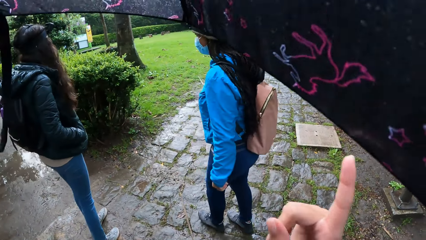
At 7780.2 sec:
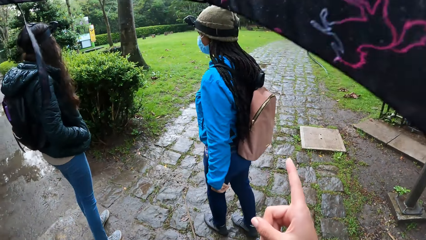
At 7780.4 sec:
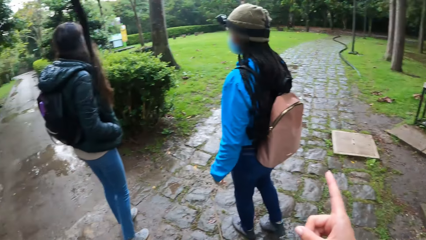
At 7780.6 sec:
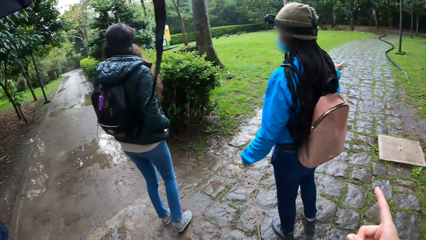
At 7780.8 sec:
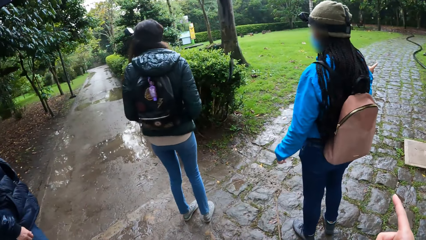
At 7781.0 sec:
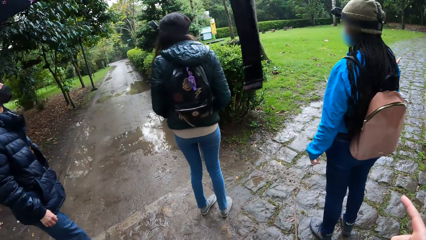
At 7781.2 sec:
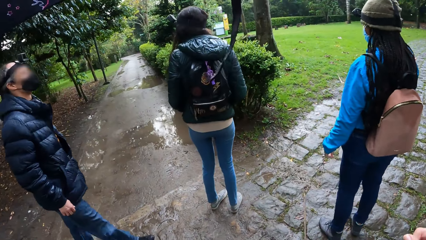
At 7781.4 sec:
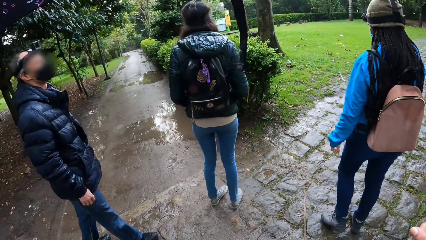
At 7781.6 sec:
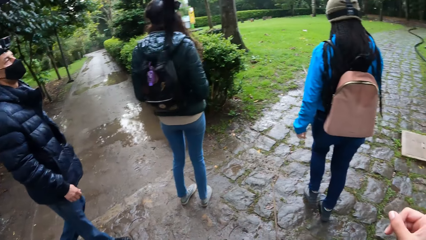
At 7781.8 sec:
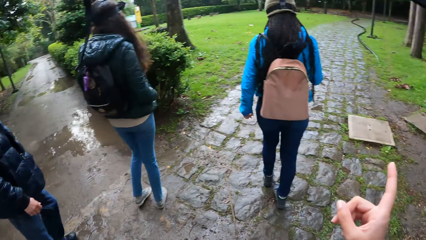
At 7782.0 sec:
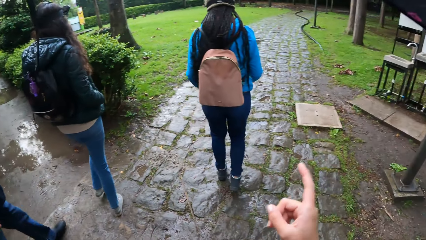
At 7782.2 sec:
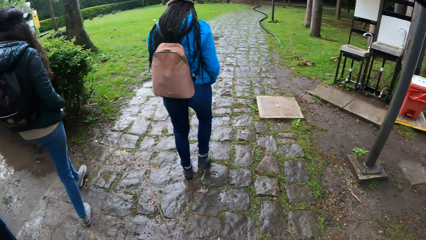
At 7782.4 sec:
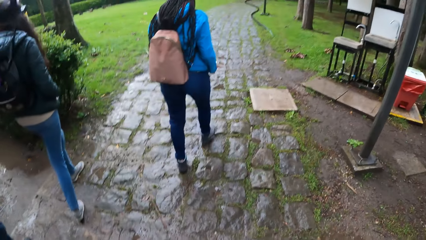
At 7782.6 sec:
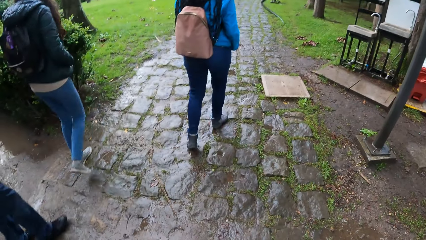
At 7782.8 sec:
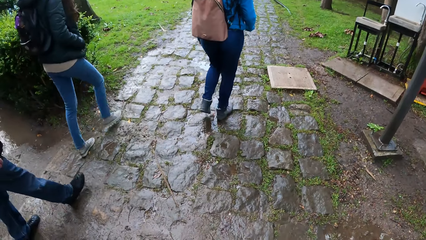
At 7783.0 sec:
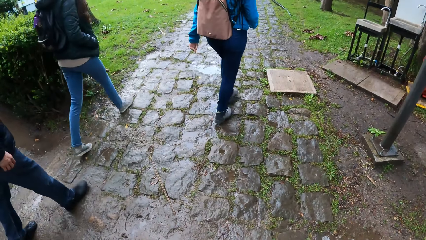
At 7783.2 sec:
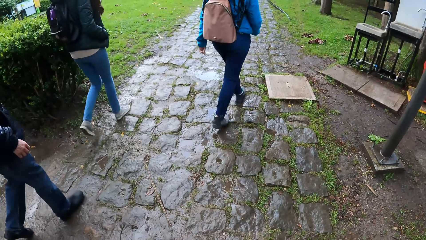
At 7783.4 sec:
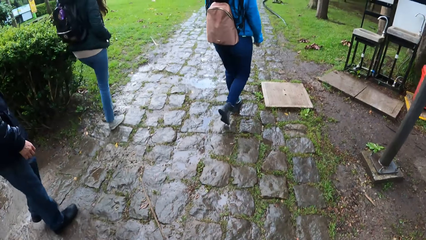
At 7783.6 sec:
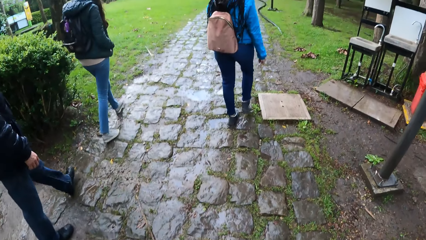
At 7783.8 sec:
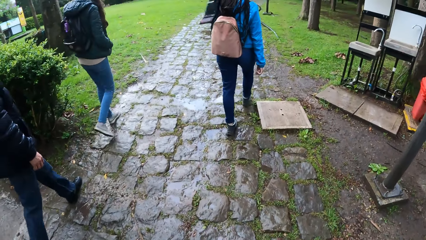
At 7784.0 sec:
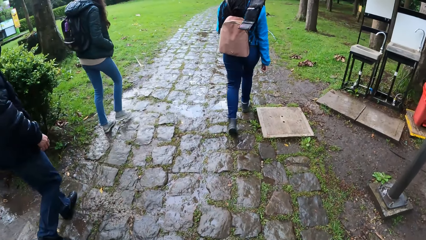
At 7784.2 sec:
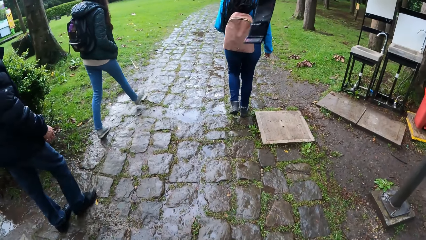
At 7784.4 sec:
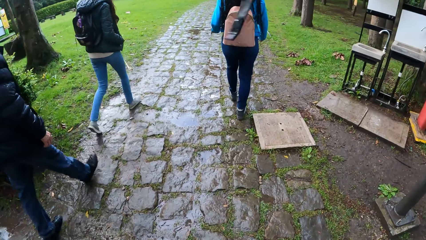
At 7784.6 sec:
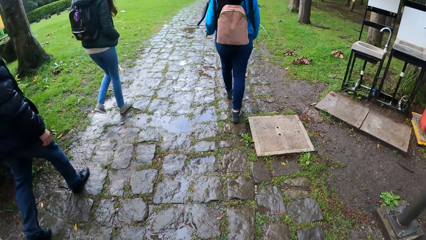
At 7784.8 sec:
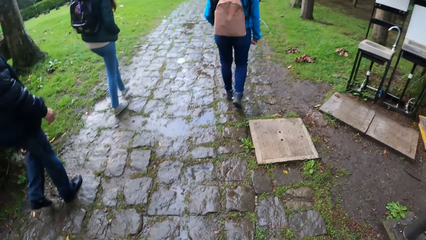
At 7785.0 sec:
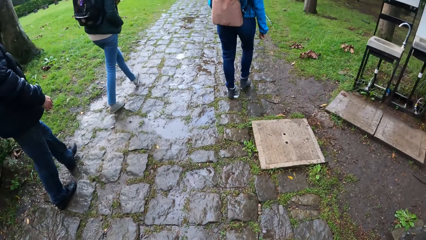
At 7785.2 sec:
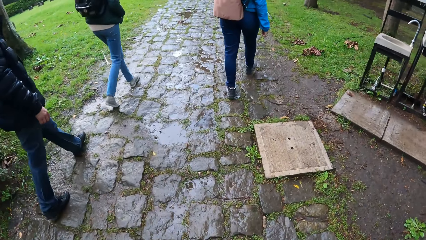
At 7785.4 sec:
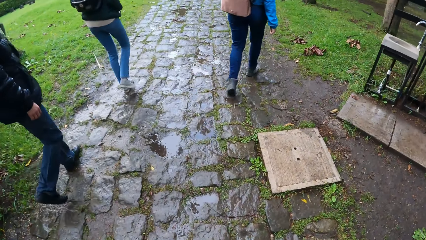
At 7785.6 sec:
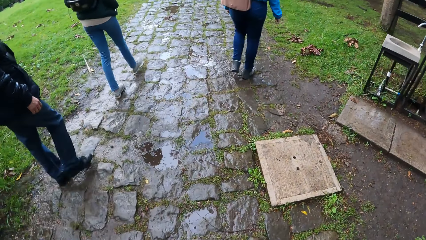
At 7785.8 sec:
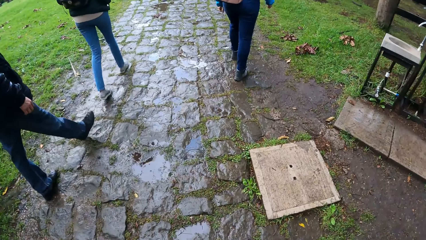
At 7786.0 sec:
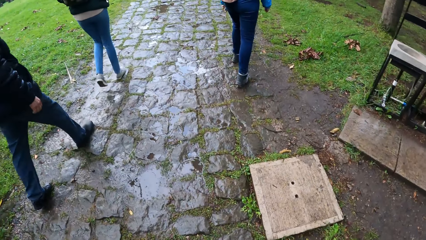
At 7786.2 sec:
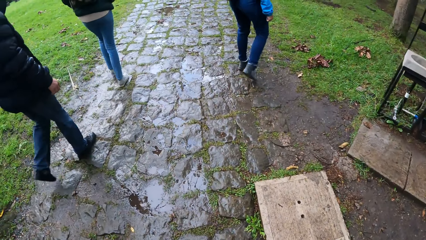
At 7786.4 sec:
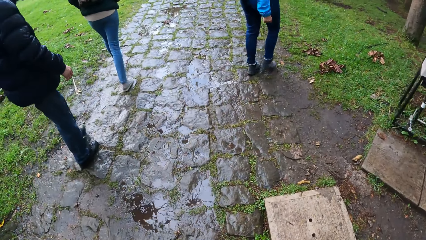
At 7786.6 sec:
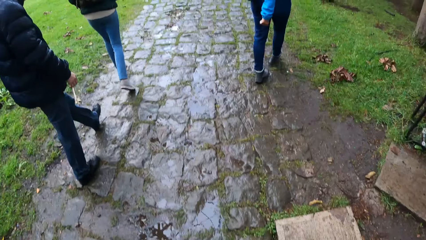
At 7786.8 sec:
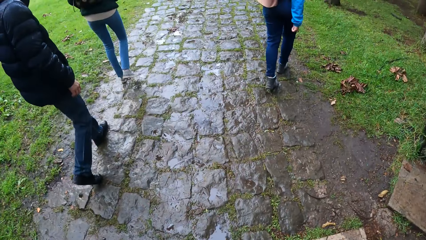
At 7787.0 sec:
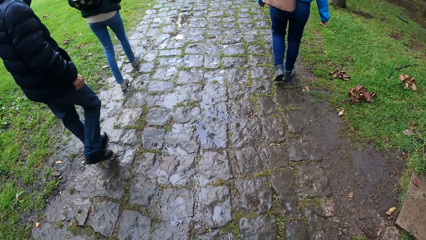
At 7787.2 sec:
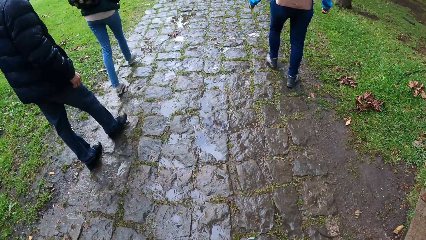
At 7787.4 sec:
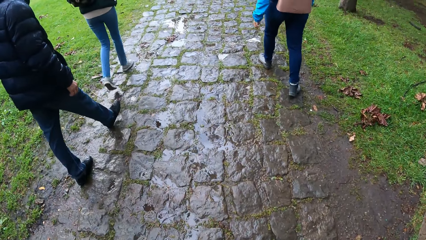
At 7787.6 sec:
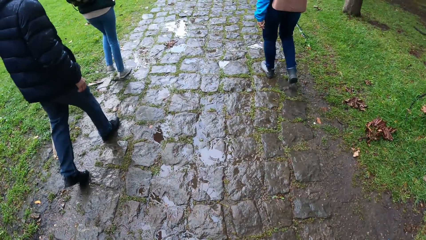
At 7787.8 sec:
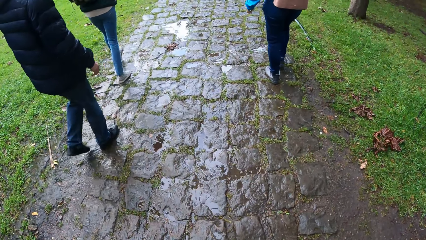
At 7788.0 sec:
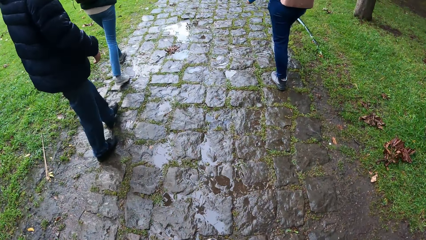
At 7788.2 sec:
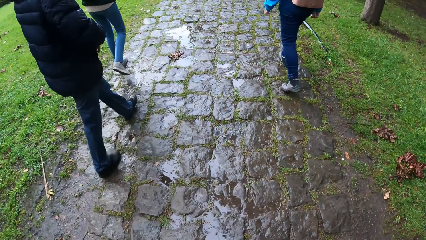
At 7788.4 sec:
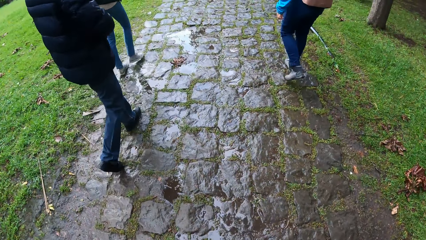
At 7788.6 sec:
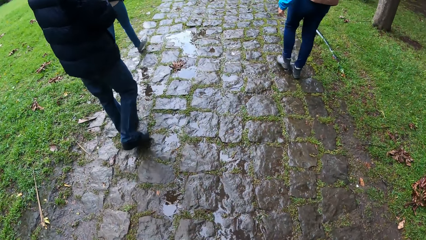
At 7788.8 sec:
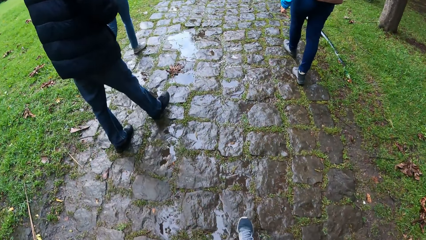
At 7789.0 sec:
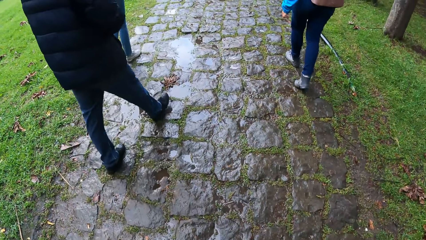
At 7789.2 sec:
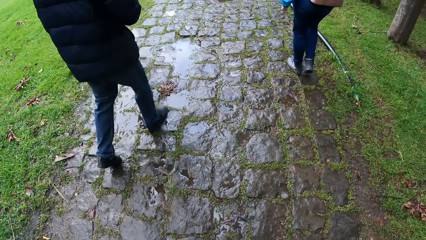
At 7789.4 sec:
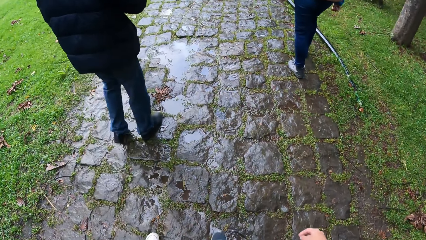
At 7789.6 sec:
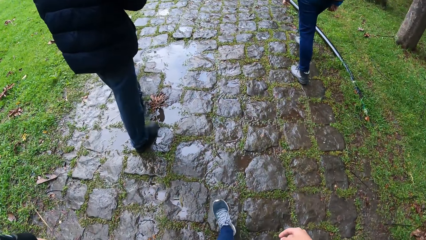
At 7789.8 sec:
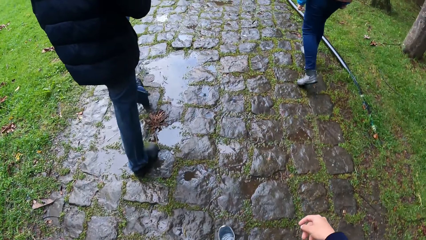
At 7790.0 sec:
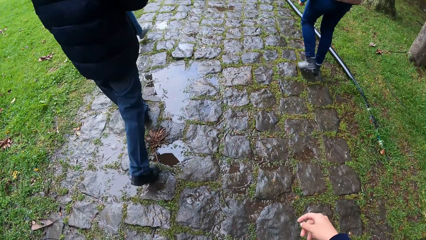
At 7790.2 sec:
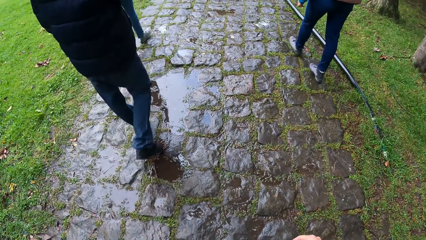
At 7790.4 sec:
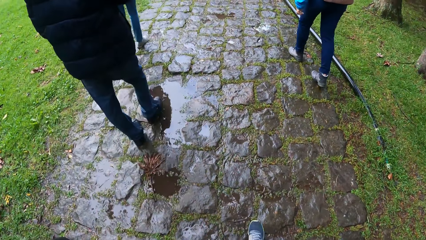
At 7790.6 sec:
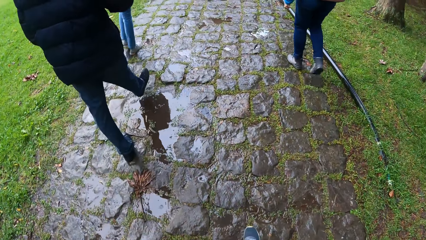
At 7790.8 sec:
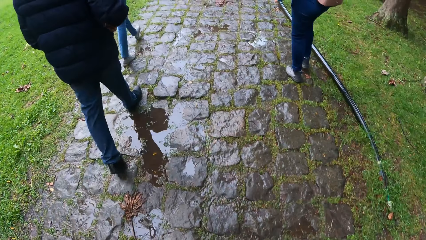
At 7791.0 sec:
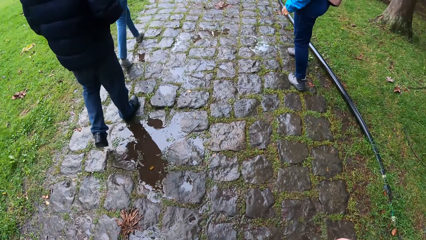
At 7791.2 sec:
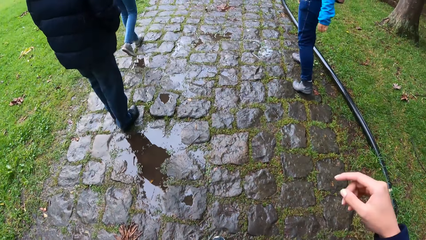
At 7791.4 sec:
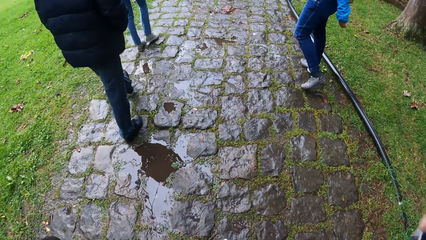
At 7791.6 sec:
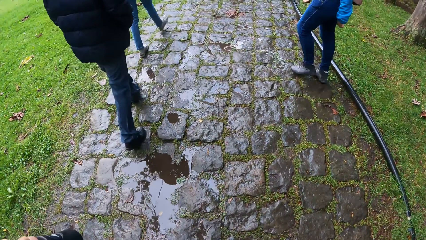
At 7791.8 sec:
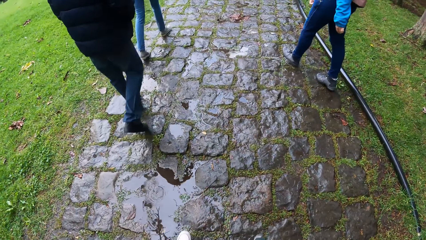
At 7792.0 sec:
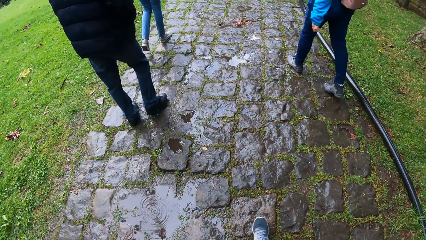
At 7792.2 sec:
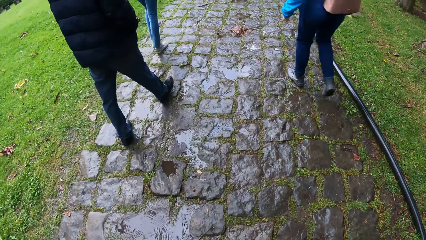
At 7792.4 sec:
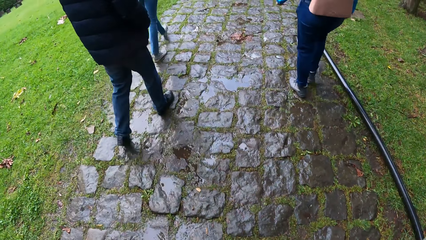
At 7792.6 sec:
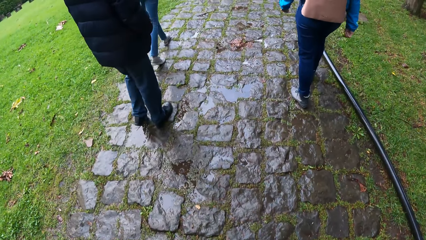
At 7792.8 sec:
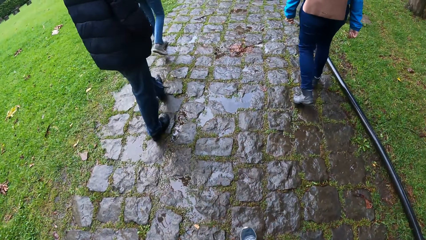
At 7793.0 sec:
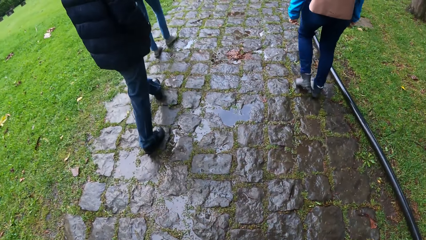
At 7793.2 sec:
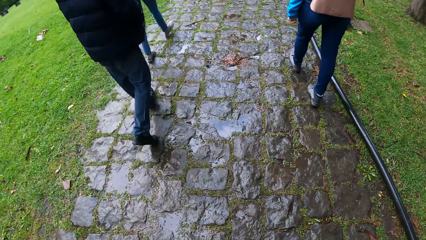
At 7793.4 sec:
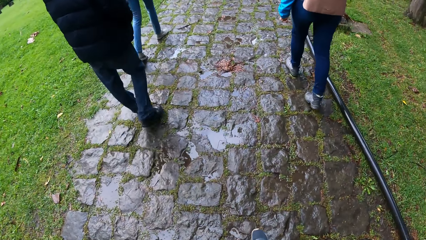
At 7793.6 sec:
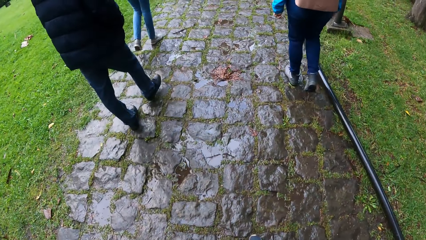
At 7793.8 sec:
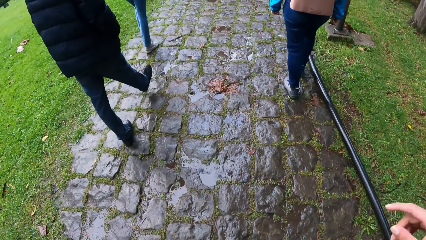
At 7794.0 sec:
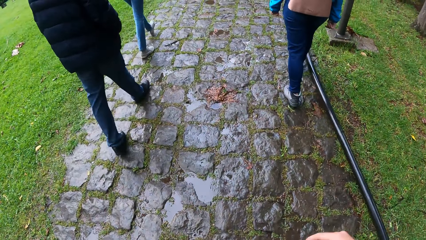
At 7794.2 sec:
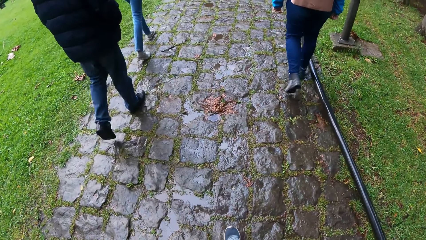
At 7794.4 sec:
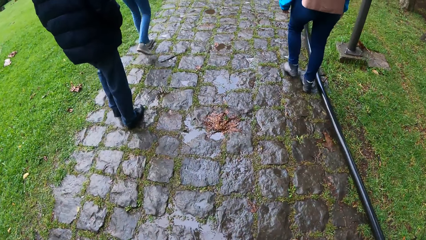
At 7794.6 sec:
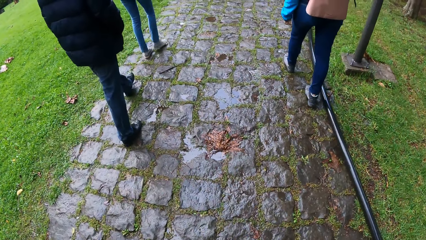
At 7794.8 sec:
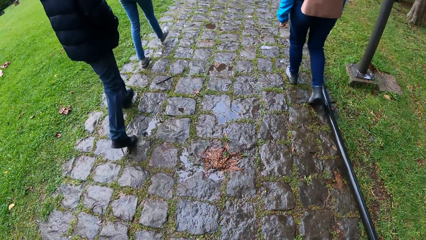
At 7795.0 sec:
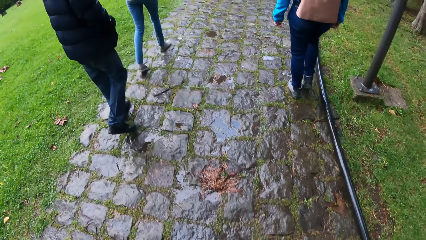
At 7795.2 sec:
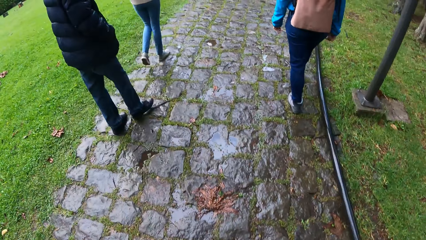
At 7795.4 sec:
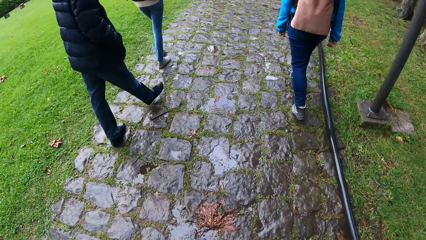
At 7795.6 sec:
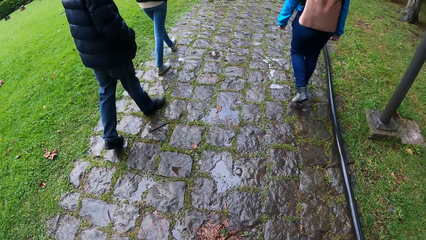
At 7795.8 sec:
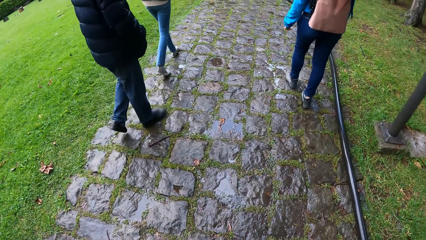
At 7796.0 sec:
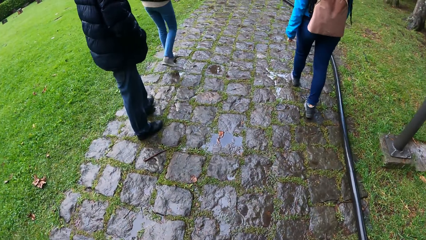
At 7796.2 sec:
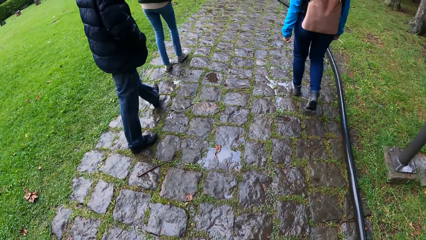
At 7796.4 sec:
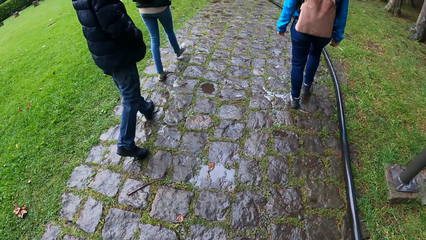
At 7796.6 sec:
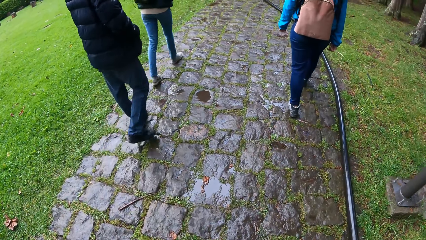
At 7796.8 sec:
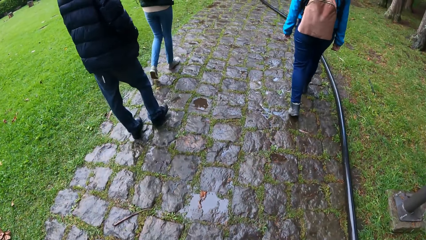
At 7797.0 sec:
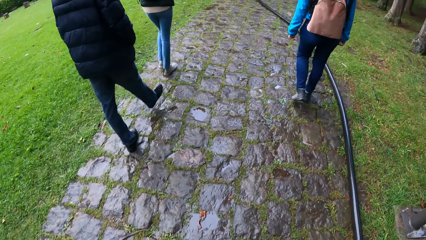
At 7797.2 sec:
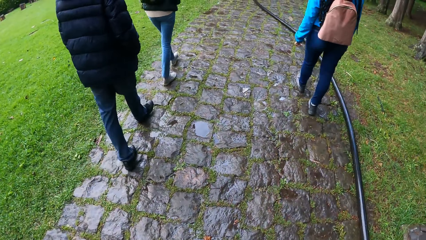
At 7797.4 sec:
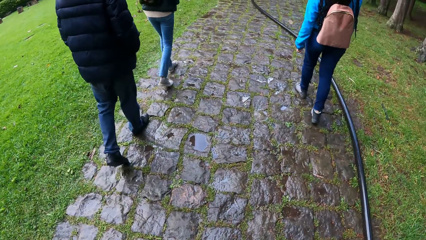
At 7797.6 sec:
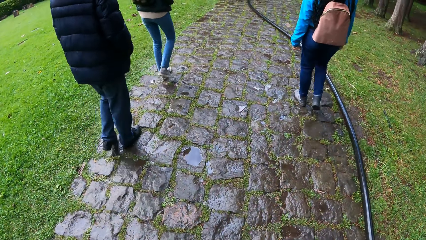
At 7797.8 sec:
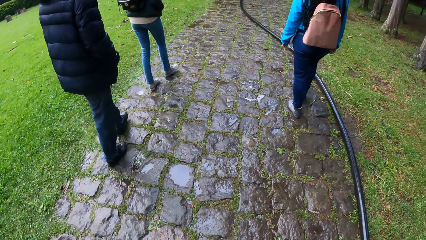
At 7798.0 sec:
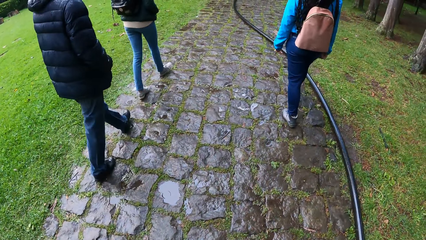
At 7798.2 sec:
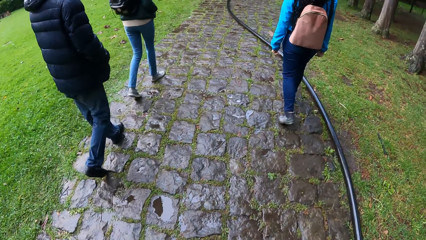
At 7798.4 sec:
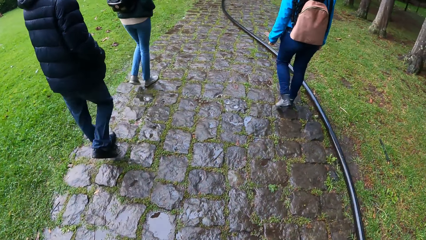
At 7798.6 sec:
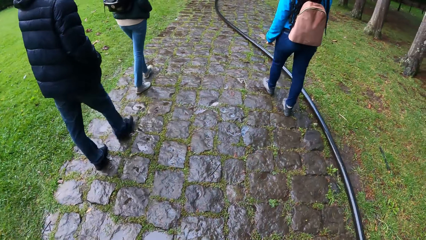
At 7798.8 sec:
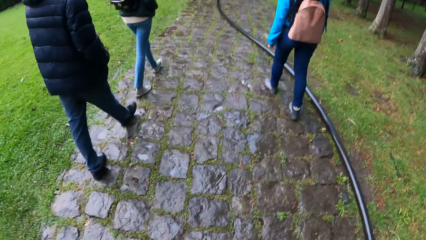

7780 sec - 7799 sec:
The camera wearer points her right index finger towards a woman. A man walks on the road. Another woman walks on the road. The man puts his right hand inside the right pocket of his jacket. The camera wearer touches her face with her right hand. The other woman walks on the road. The man walks on the road.
